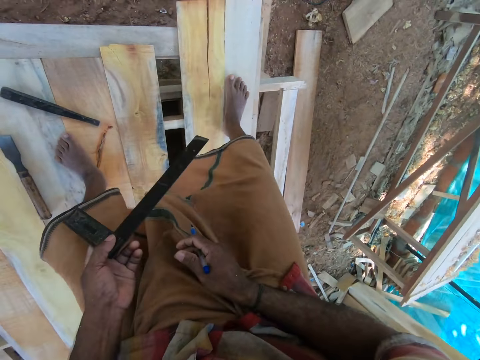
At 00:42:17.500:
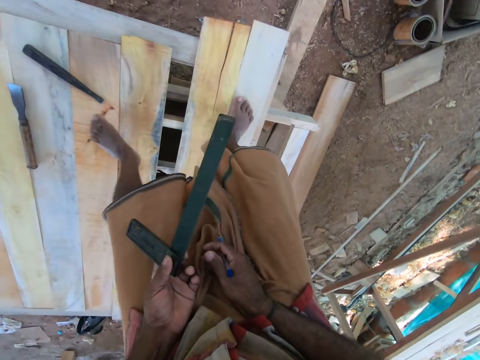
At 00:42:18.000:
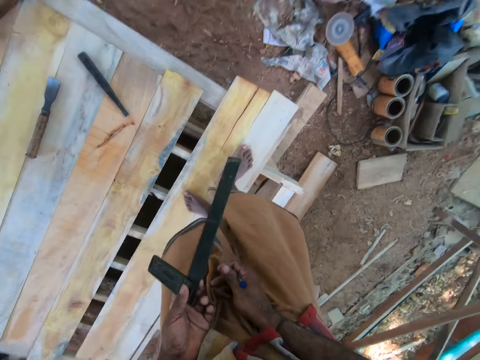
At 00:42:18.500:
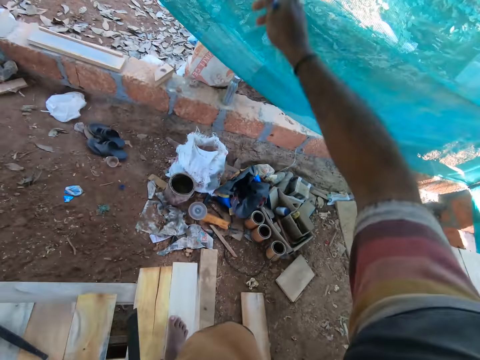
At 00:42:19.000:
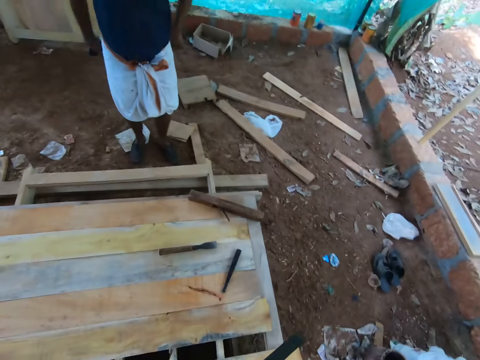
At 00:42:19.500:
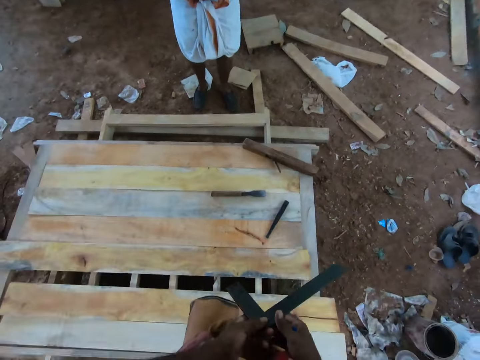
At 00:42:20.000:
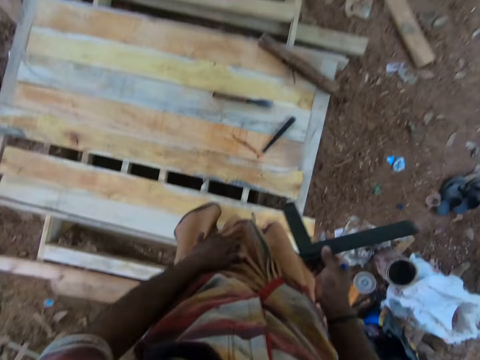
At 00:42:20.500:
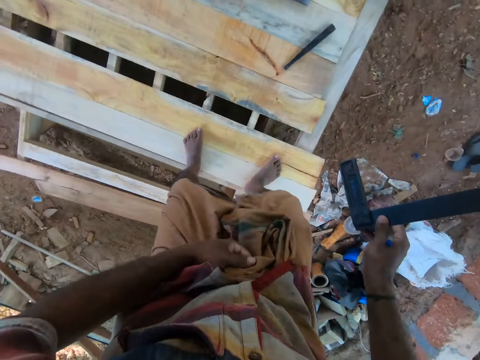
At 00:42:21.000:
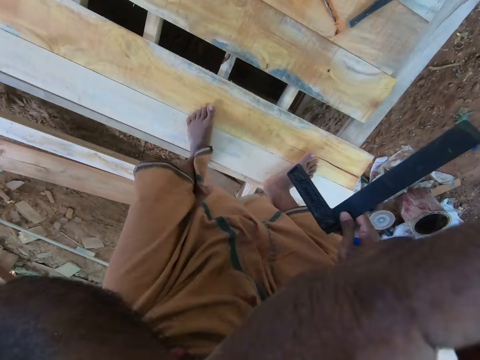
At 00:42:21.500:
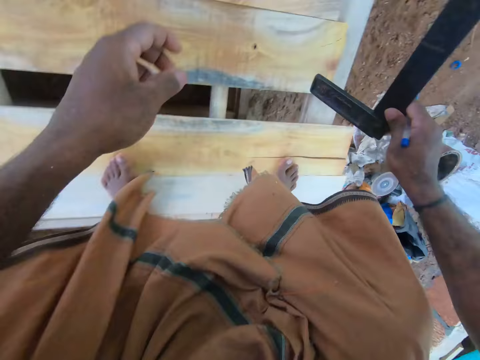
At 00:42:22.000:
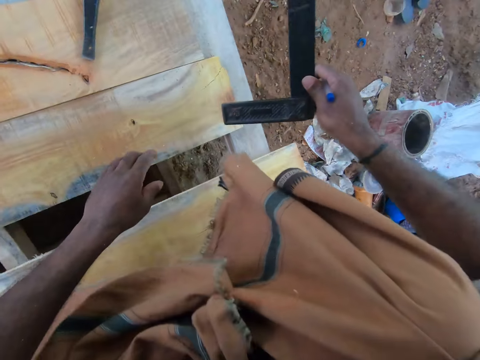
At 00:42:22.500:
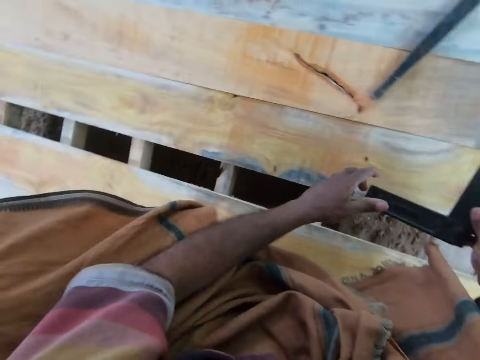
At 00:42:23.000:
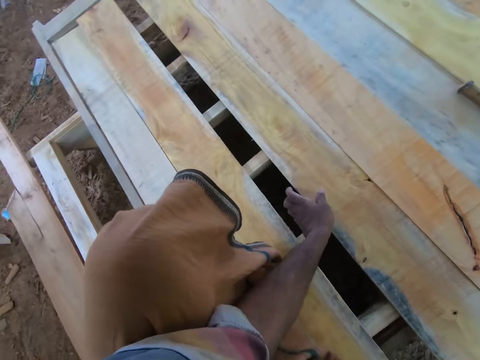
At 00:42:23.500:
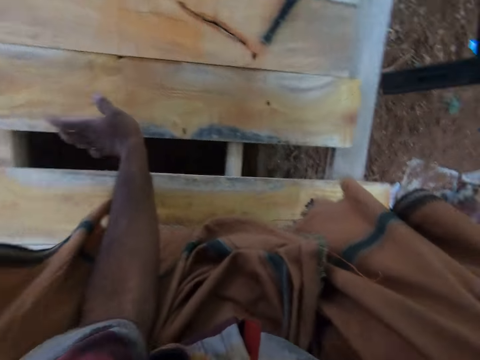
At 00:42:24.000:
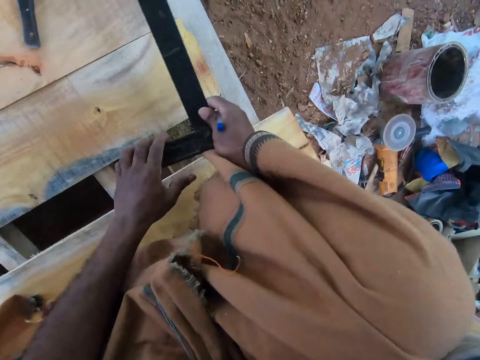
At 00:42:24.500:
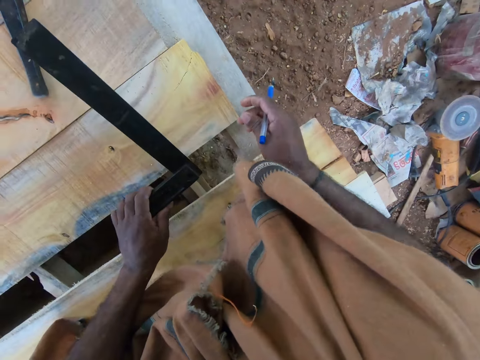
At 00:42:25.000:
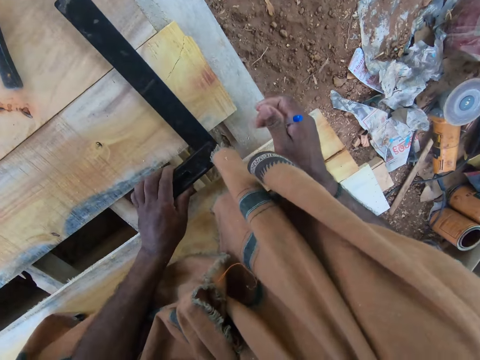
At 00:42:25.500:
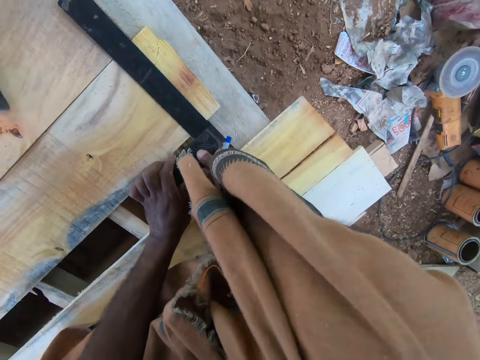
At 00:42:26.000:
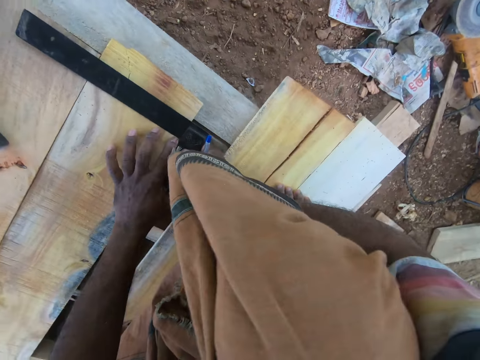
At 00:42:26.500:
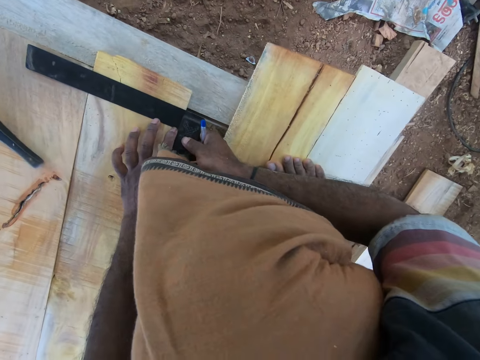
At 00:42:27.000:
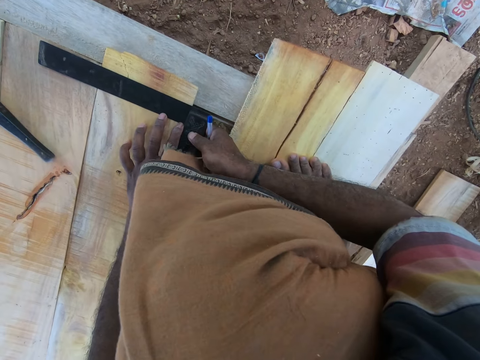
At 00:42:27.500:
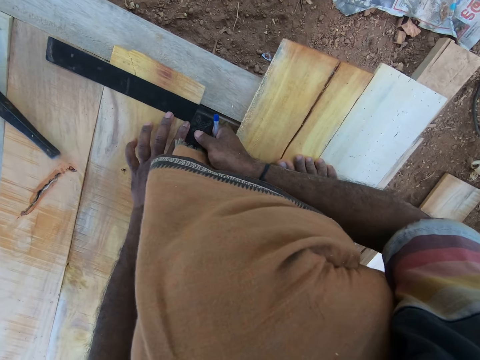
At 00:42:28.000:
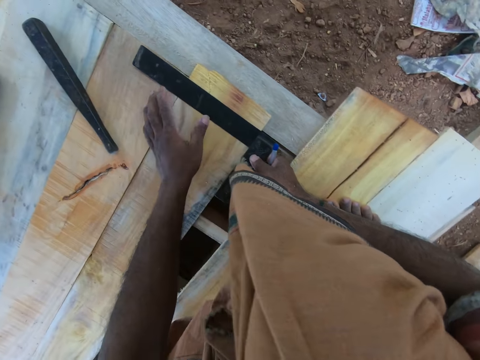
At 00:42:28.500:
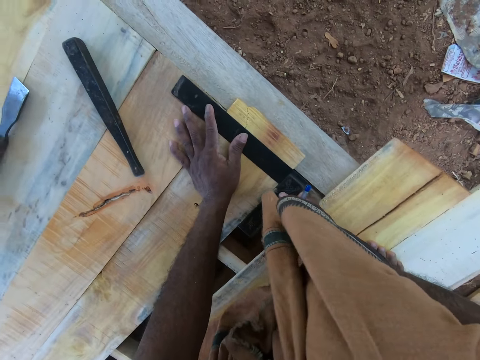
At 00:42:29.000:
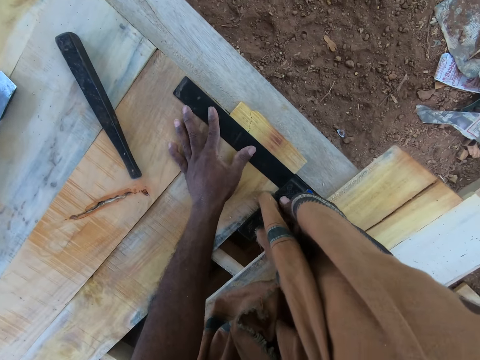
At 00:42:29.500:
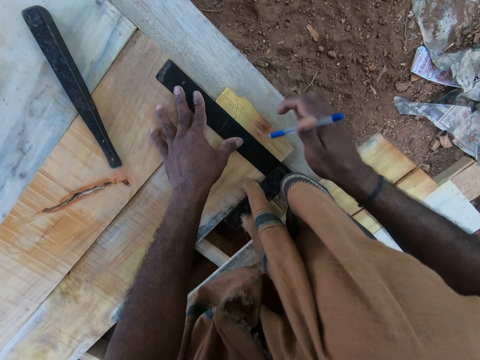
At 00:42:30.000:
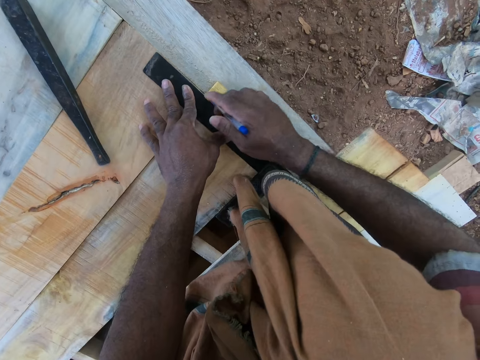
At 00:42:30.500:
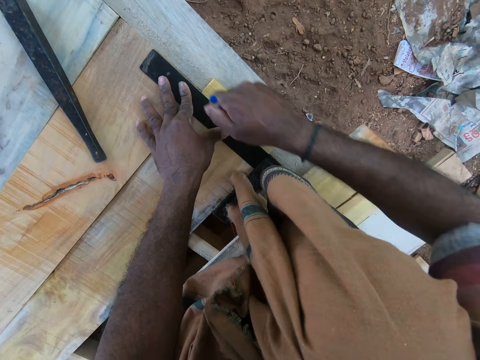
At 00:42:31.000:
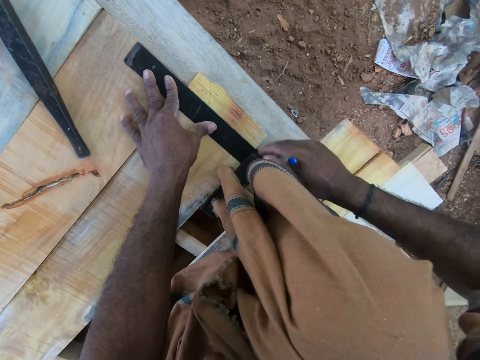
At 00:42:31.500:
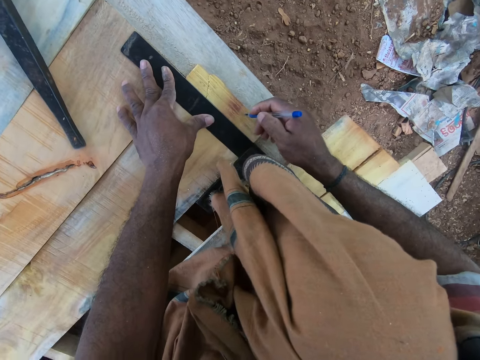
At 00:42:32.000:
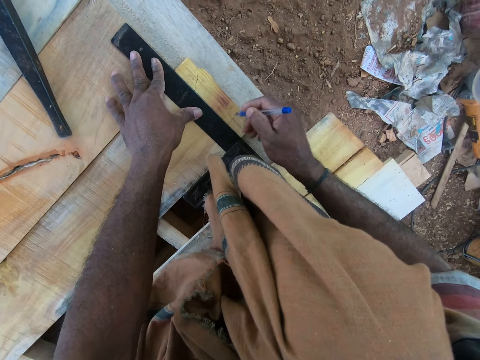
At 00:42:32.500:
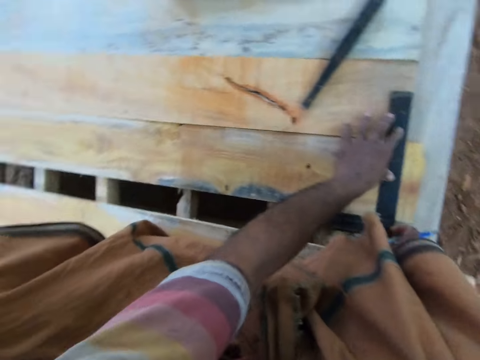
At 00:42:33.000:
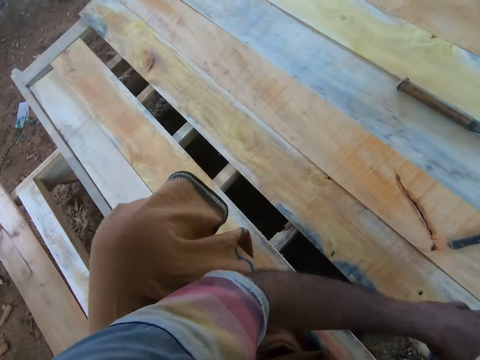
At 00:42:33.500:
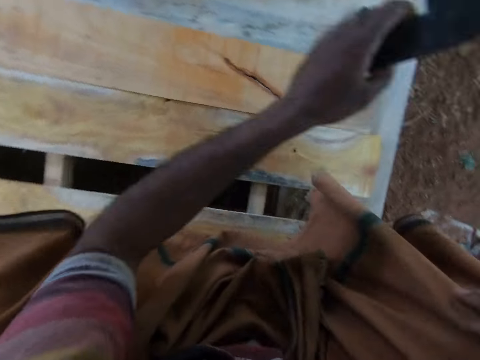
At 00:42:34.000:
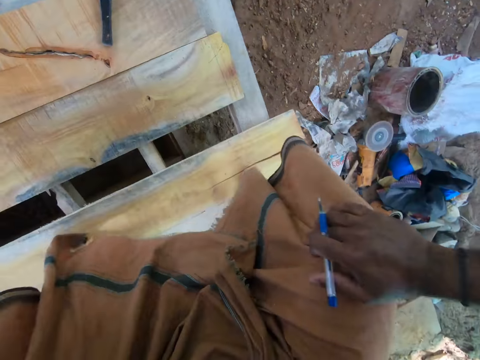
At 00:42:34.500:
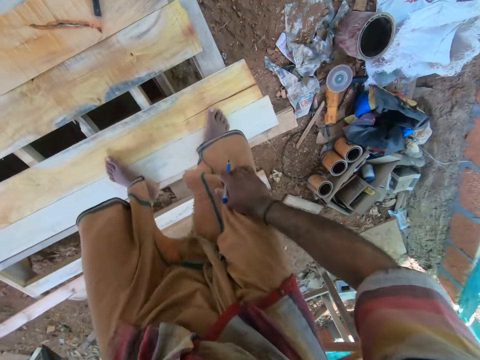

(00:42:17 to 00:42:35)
The camera wearer lifts the right hand. He passes the angle ruler or L ruler from his left to right hand. He touches his face with his left hand. He lifts the left hand. He squats. He touches the wood with the left hand. He passes the angle ruler from his right to left hand. He holds the L ruler with the left hand. He places the angle ruler on a plank on the platform with his hands. He aligns the L ruler on the wood. He marks the plank with the pen in his right hand. He places the angle ruler on the plank with his left hand. He looks aside.

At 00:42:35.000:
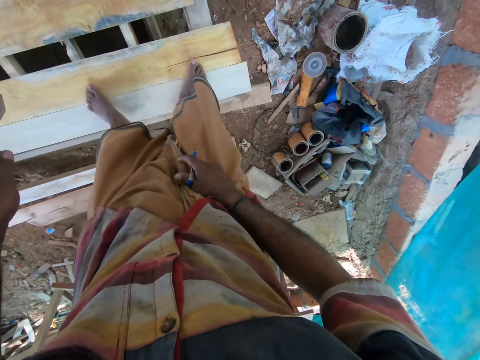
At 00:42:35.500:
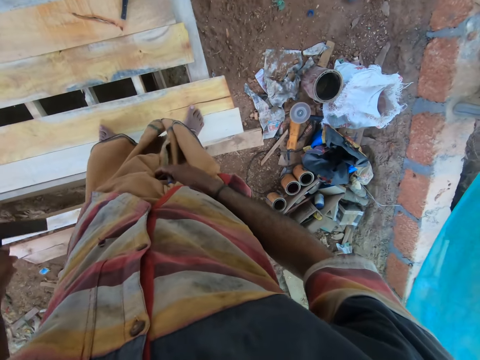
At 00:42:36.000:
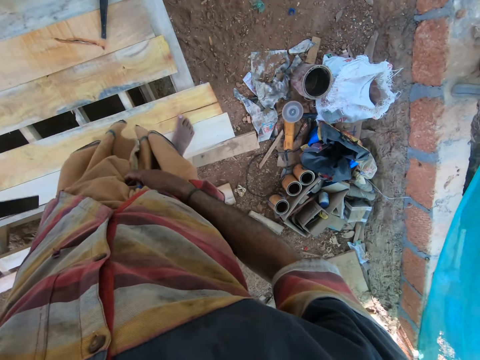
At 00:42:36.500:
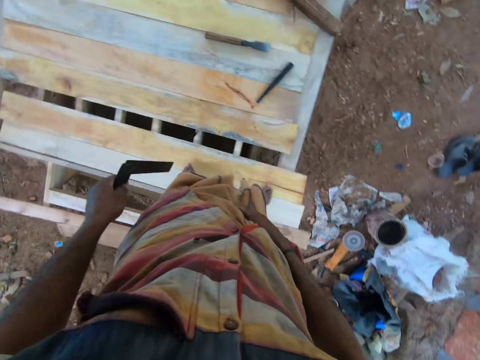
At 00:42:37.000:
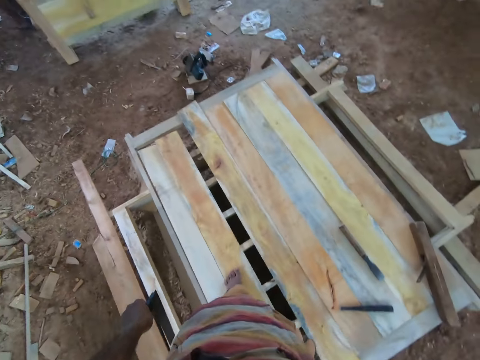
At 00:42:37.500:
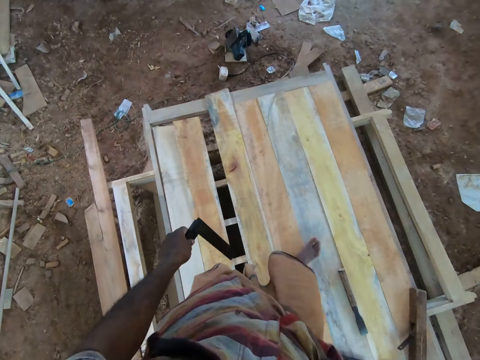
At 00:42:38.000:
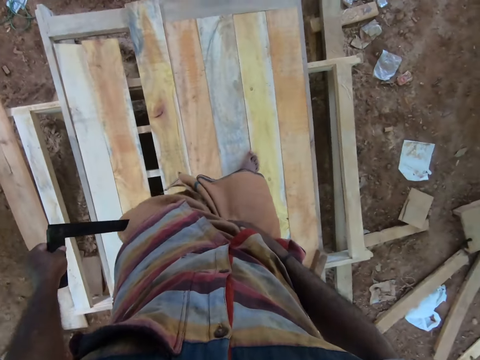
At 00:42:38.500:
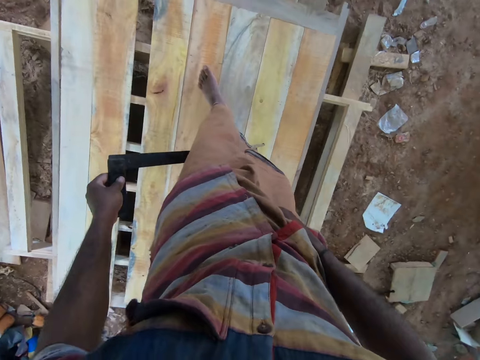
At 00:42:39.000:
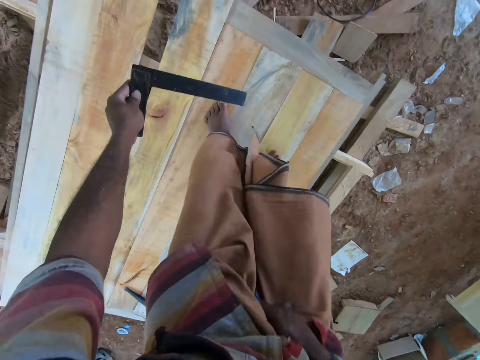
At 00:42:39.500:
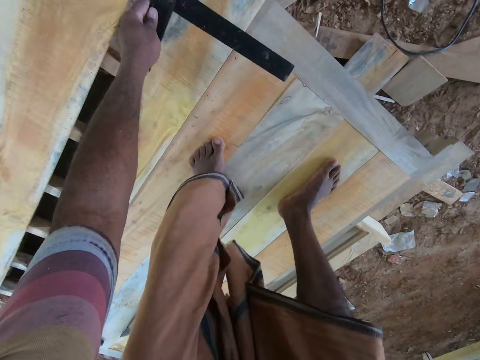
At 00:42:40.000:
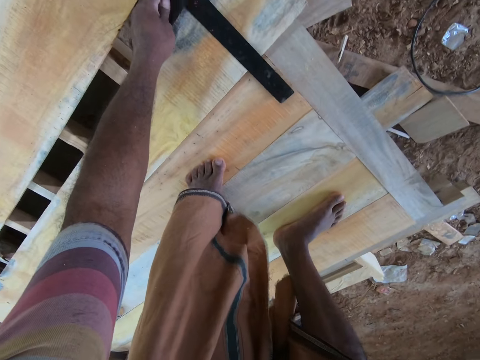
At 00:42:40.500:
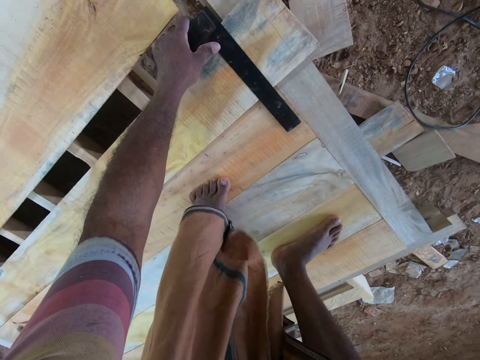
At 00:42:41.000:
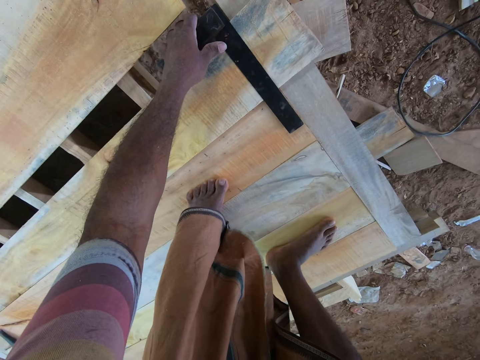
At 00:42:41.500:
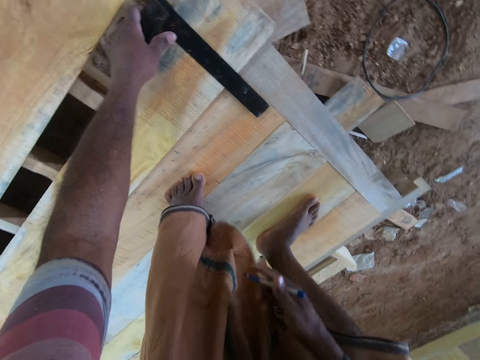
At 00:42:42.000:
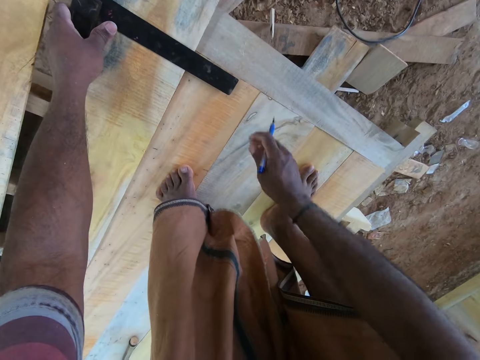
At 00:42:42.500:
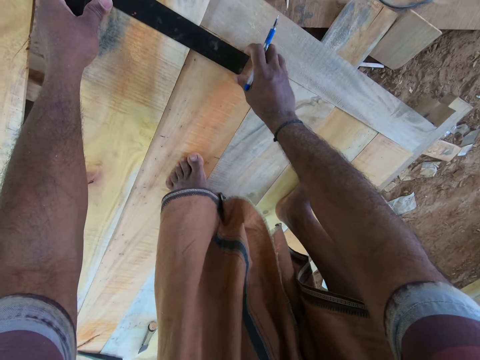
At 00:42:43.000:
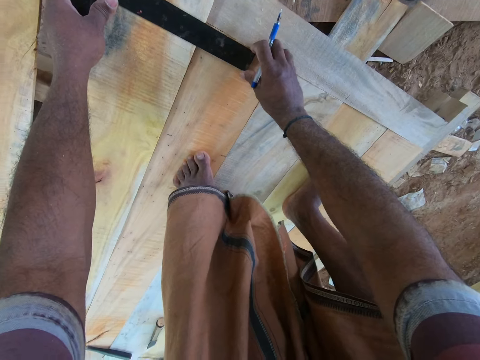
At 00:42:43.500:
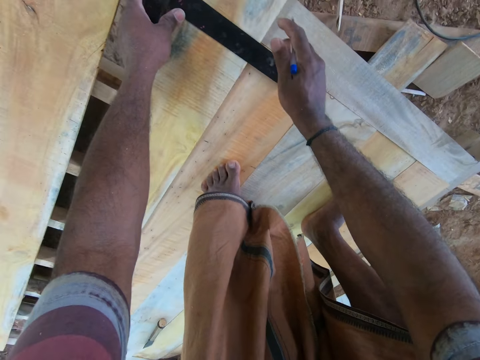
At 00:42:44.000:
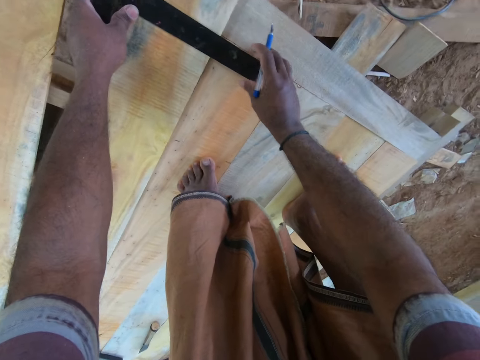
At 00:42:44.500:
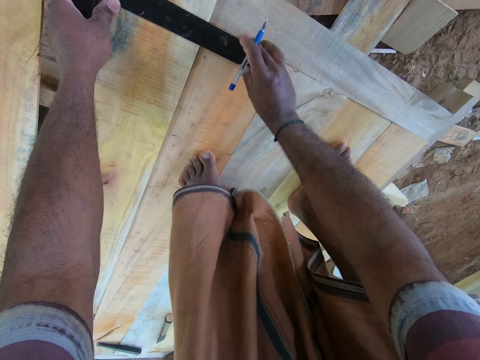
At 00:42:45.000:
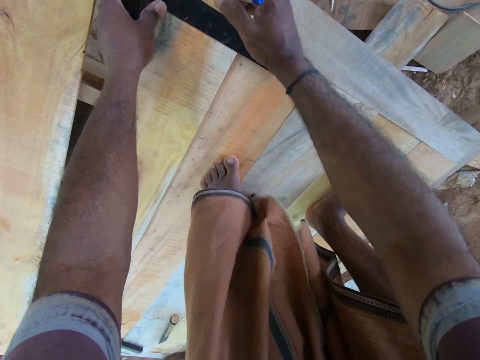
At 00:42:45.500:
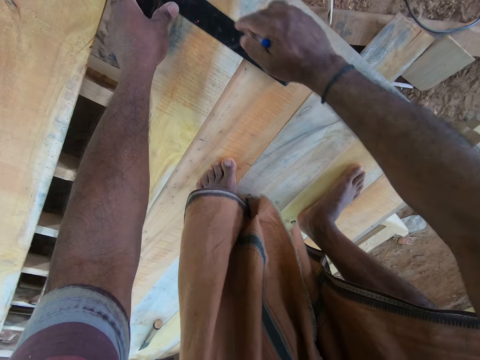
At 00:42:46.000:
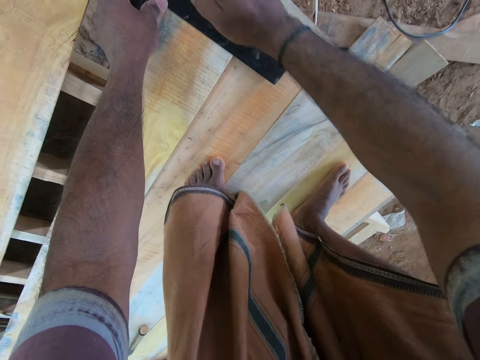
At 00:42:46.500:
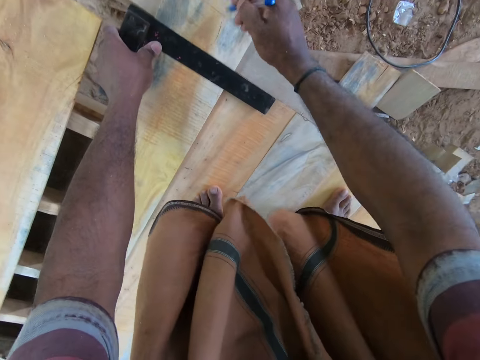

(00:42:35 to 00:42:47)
The camera wearer stands. He swings the left hand. He places the L ruler or angle ruler on the wood. He picks the angle ruler on the plank with his left hand. He aligns the angle ruler on a plank with his hands. He marks the plank with the pen in his right hand.
